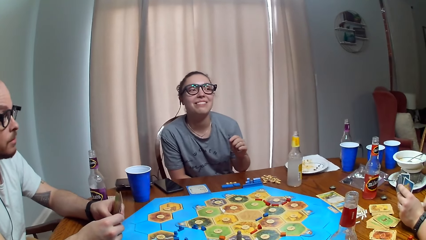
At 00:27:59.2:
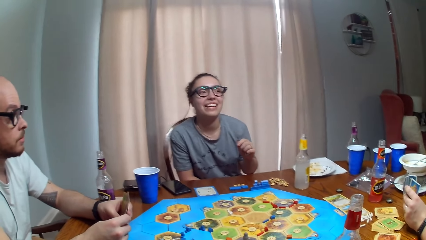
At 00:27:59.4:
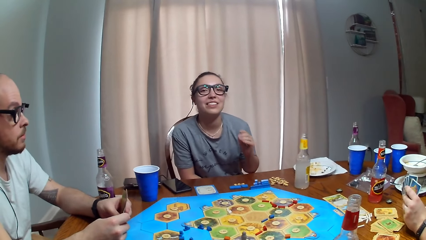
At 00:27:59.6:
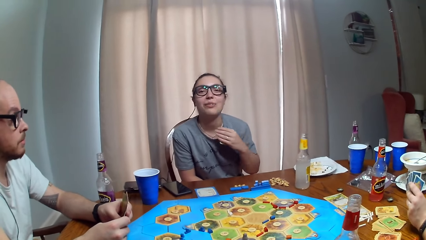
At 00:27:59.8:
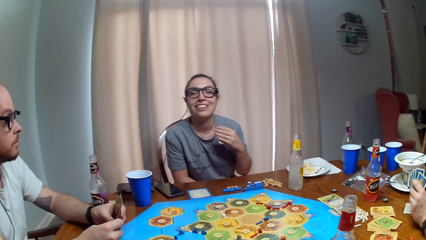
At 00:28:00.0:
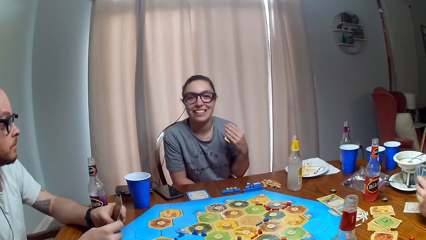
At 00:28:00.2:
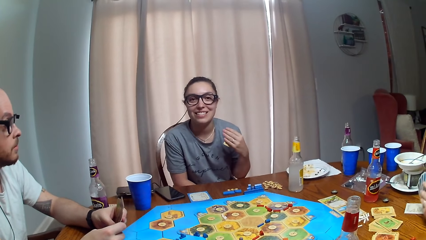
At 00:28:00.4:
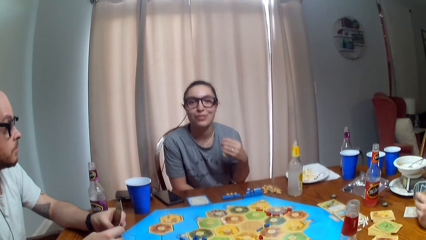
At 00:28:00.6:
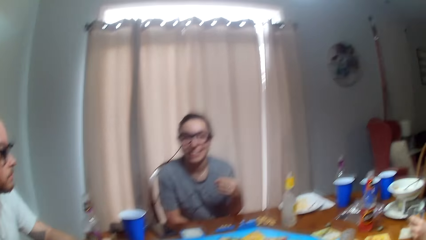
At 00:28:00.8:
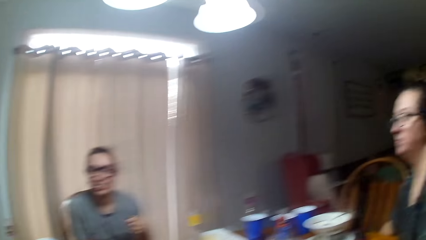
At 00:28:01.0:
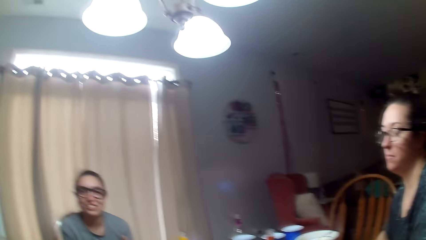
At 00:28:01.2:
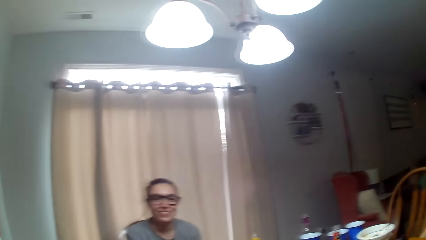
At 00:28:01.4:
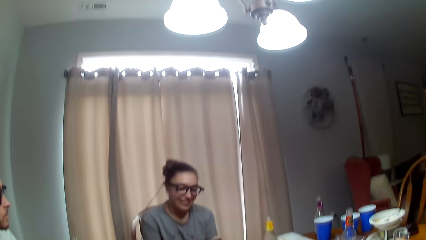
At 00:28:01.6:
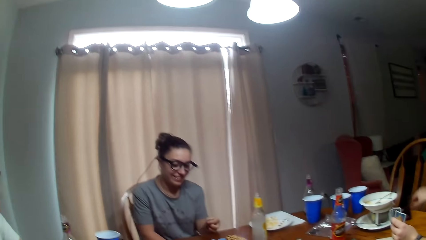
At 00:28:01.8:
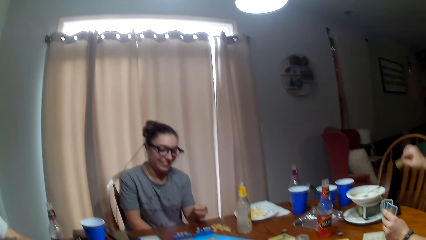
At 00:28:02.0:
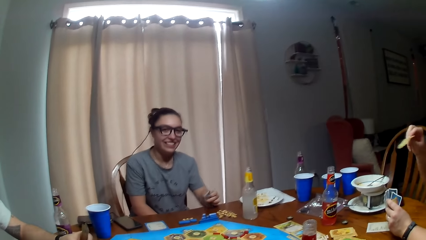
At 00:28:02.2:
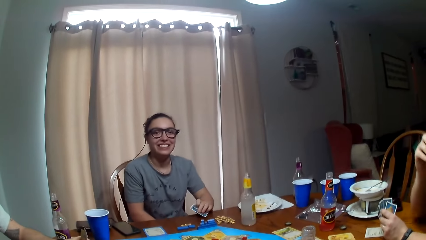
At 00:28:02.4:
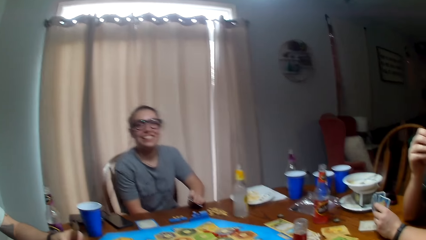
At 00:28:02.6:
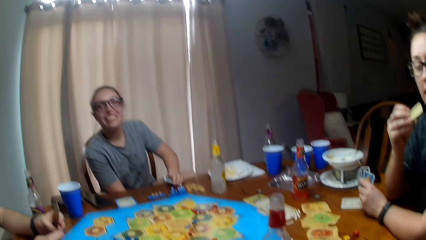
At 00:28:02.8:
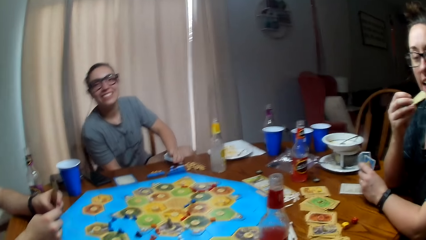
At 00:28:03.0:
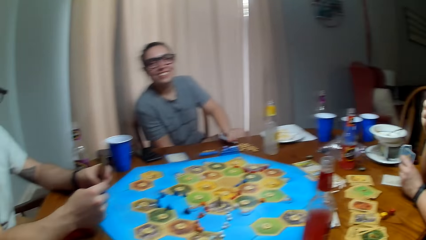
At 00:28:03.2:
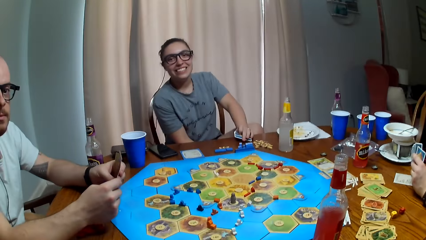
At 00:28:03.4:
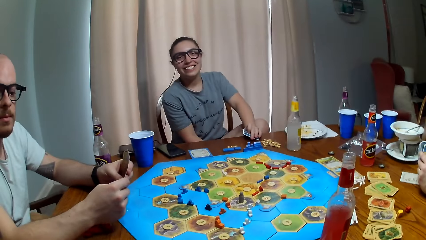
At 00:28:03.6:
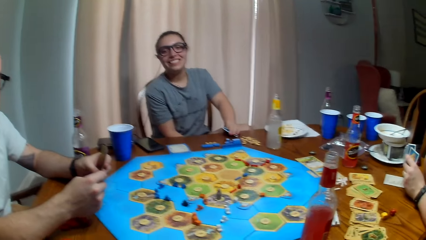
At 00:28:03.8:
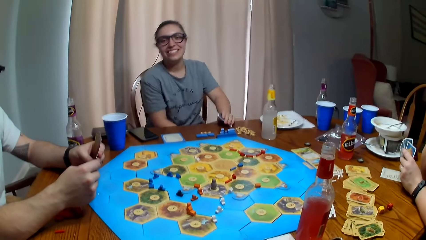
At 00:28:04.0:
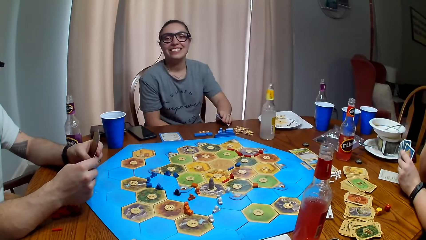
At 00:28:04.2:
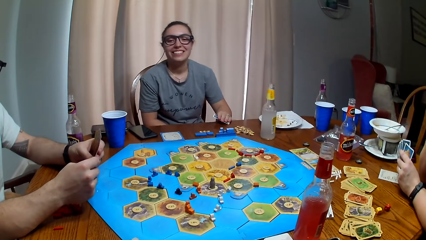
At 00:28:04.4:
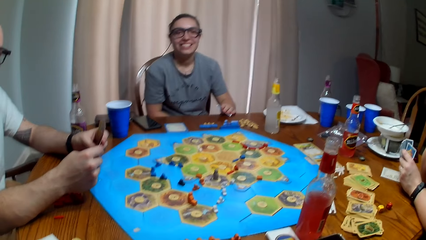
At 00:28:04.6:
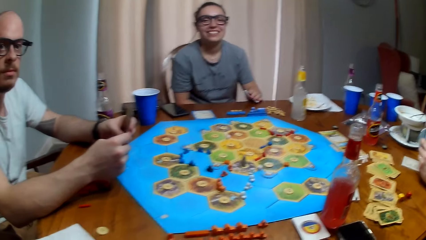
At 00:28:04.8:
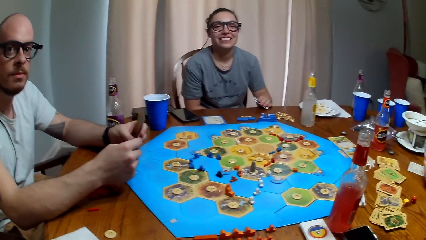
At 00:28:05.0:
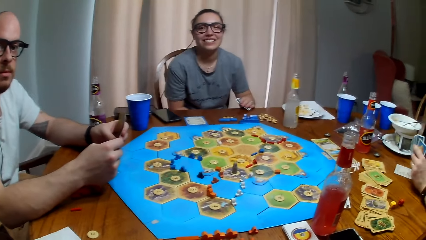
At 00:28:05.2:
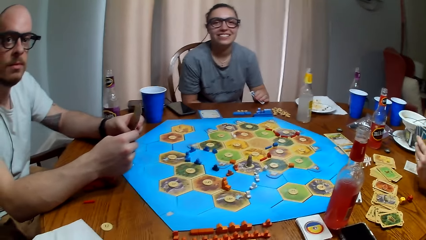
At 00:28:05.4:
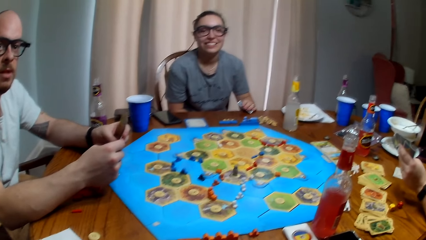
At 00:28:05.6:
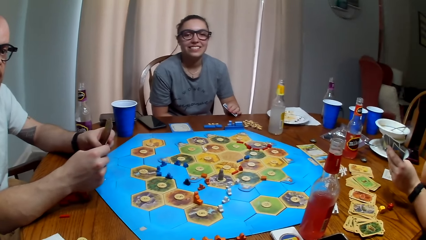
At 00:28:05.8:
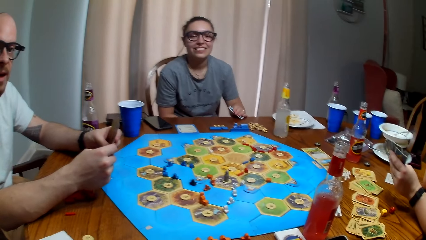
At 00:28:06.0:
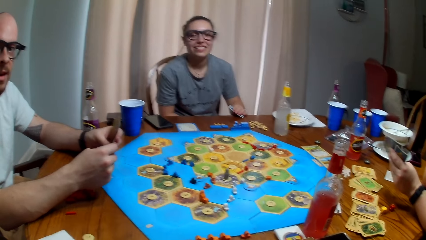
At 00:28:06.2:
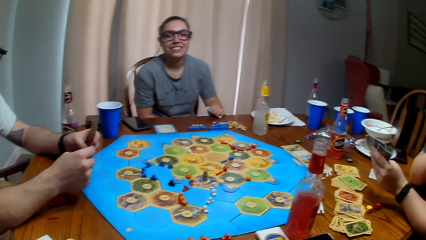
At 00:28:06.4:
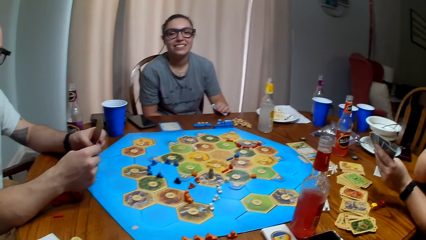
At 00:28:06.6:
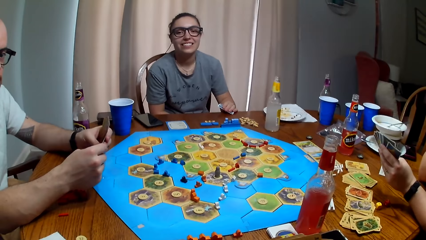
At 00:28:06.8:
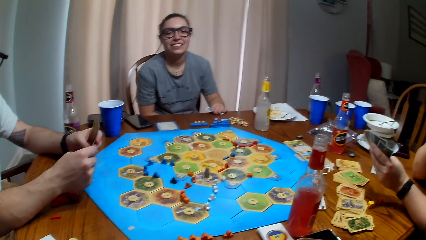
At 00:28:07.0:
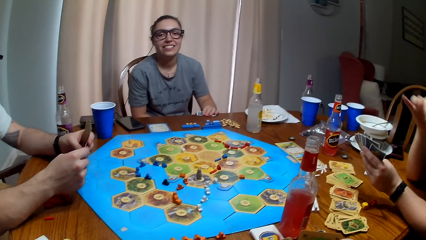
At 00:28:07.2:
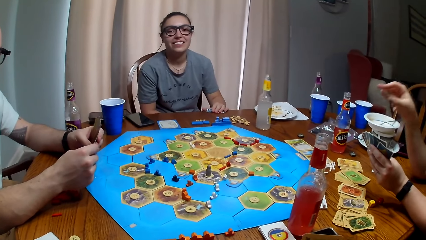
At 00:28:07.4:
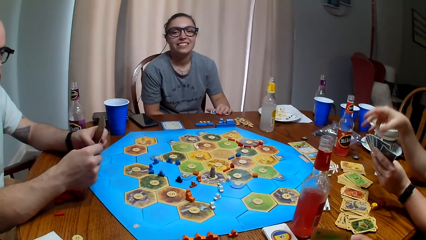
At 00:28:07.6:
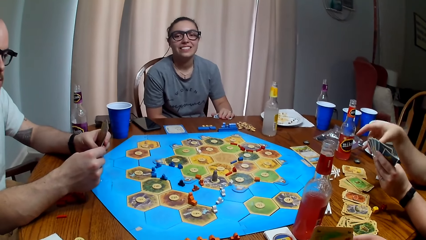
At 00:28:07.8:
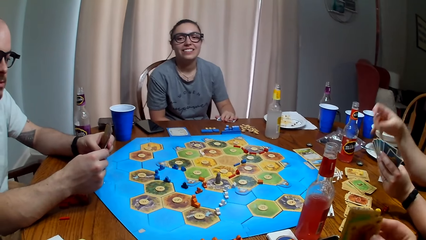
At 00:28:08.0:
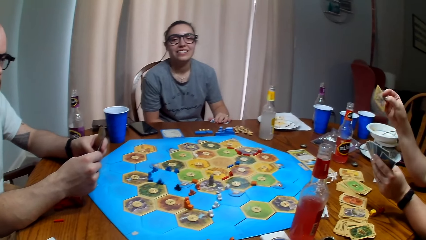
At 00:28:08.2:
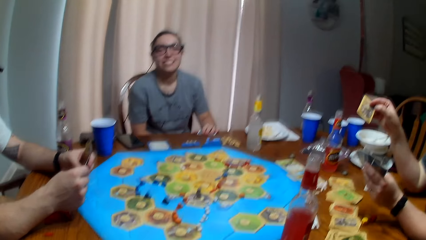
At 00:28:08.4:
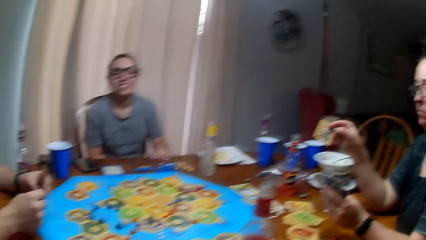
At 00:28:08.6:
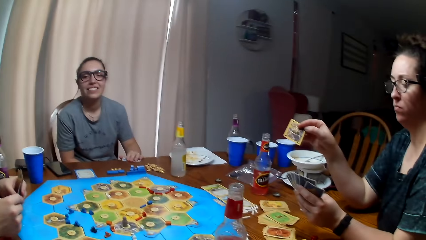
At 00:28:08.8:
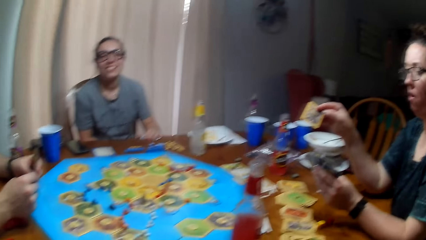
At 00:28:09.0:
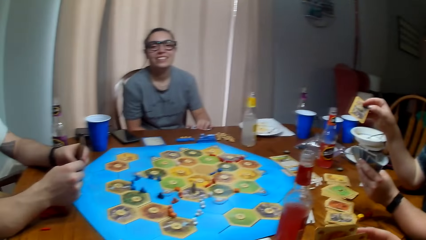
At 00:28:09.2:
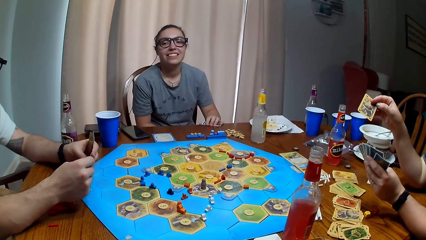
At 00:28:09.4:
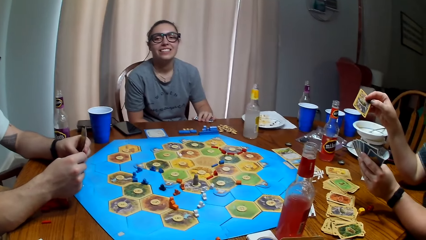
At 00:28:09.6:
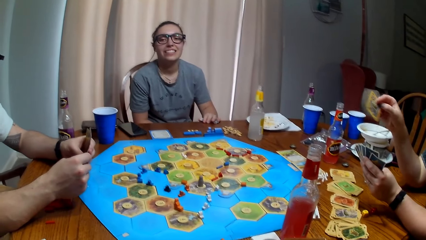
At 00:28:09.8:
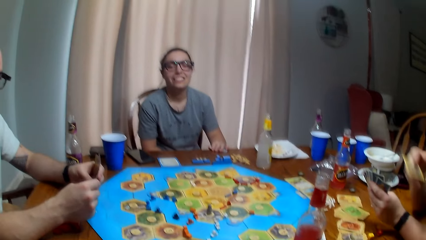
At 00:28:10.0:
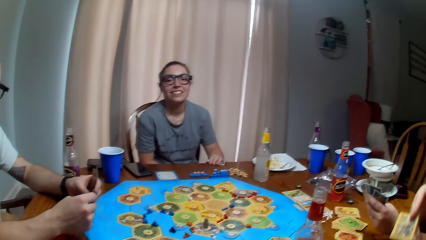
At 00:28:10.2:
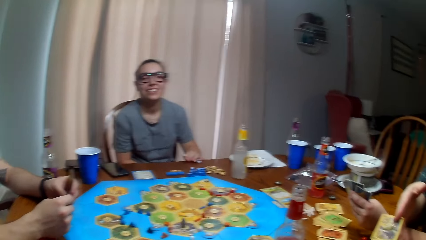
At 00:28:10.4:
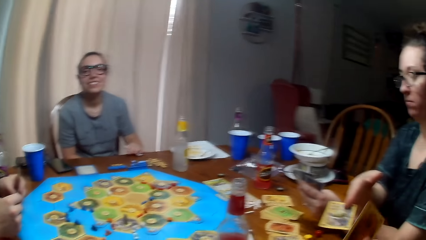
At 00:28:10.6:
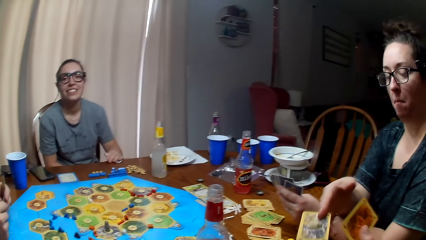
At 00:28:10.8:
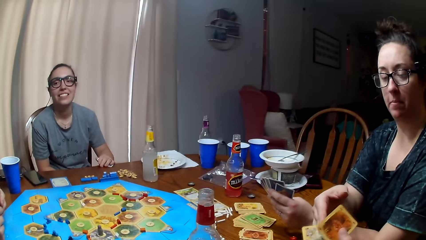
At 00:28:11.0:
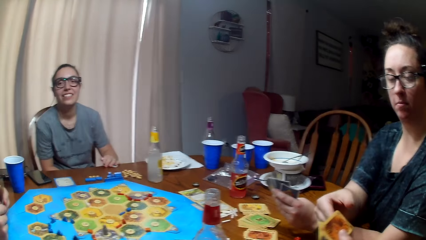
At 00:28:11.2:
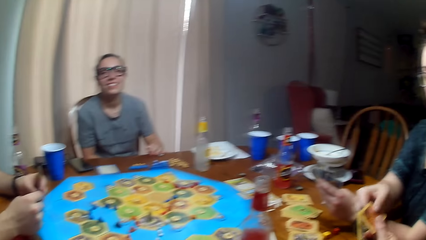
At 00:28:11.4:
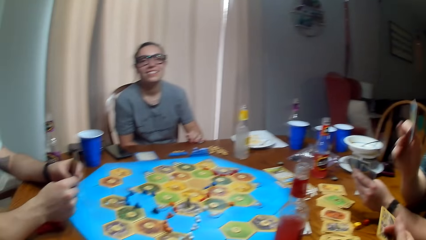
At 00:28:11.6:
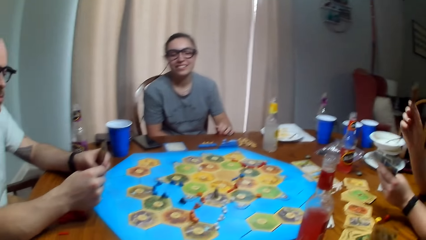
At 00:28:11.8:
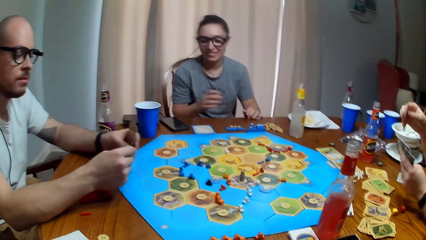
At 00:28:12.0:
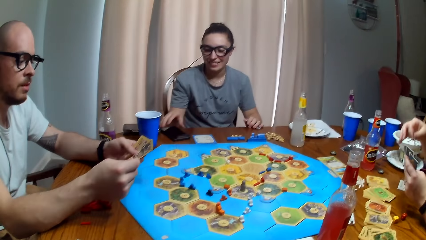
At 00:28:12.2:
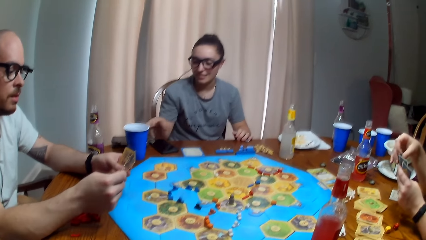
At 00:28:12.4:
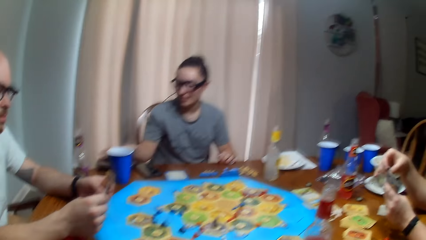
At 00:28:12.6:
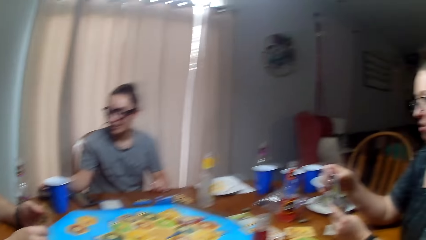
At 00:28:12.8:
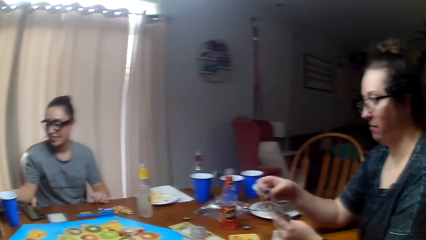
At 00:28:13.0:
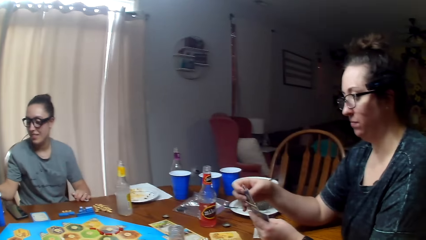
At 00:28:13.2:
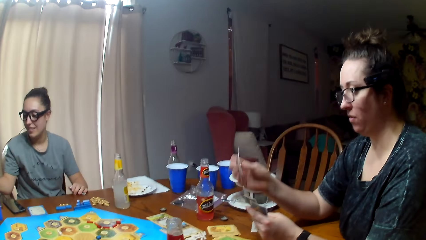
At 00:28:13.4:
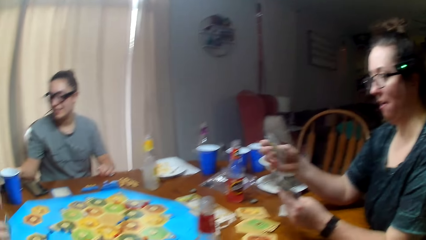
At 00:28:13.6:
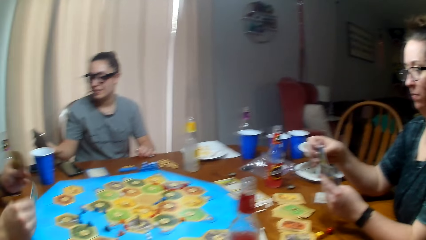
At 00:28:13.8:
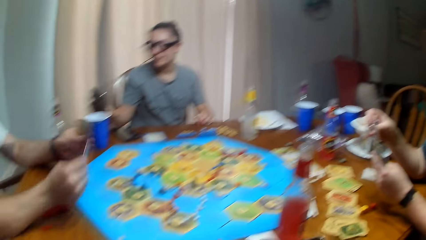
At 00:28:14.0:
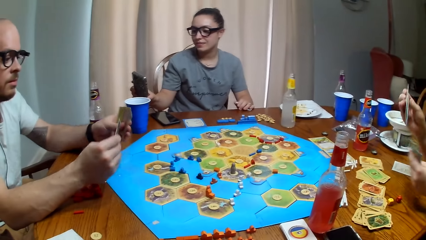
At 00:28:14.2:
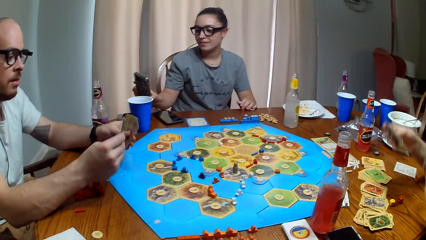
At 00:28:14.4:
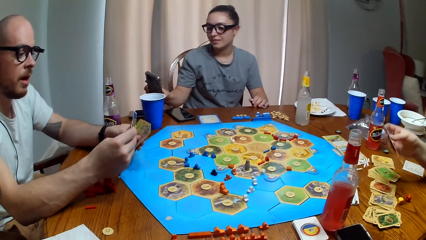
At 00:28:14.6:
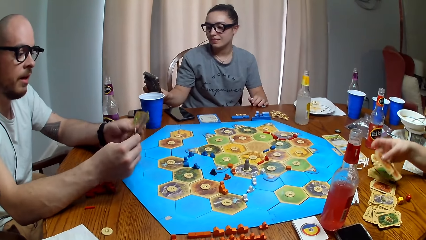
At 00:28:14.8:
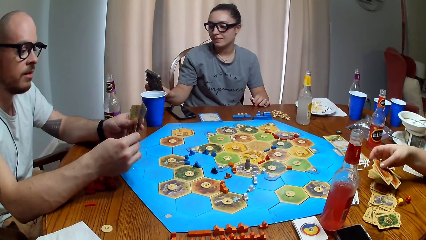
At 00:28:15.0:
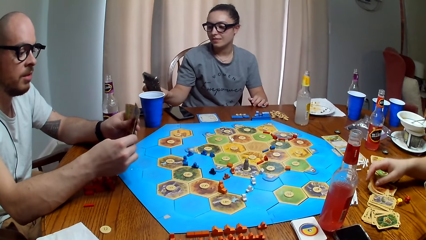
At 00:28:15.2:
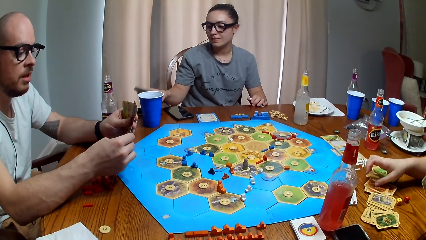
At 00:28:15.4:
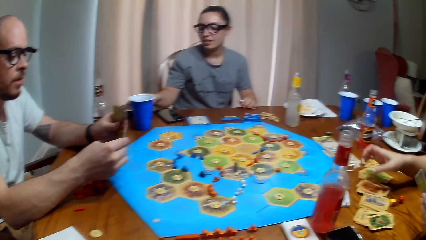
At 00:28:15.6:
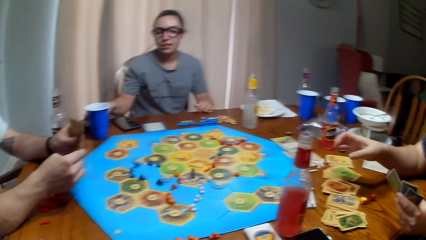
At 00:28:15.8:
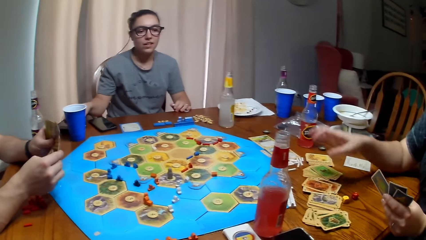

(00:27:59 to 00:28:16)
A woman picks up a biscuit. She eats the biscuit. The camera wearer dialogues with another woman. The first woman gives the camera wearer the card. The camera wearer exchanges cards with the first woman. The other woman picks up the phone. The first woman puts the cards down.
